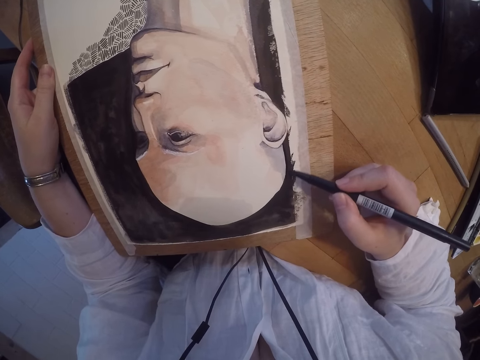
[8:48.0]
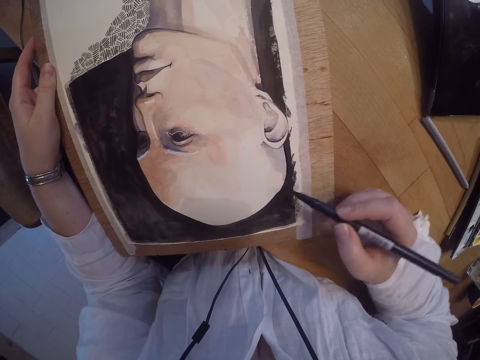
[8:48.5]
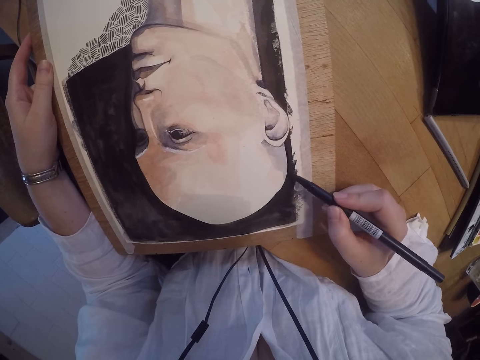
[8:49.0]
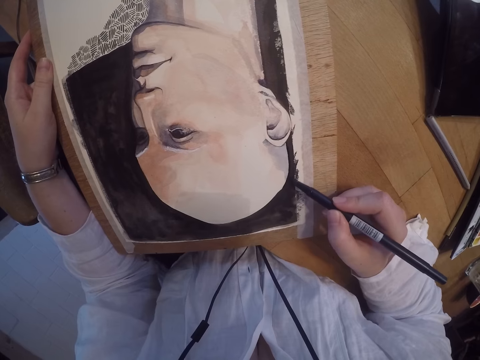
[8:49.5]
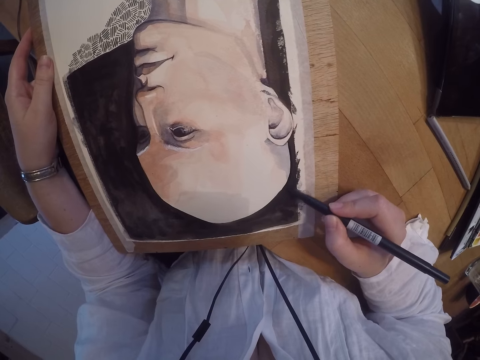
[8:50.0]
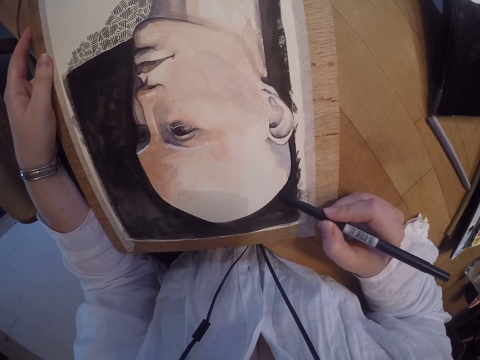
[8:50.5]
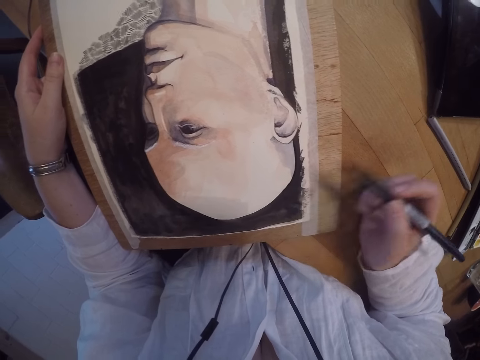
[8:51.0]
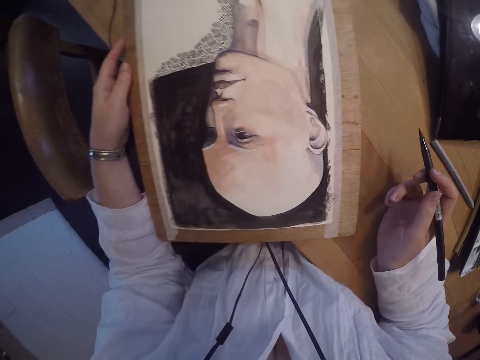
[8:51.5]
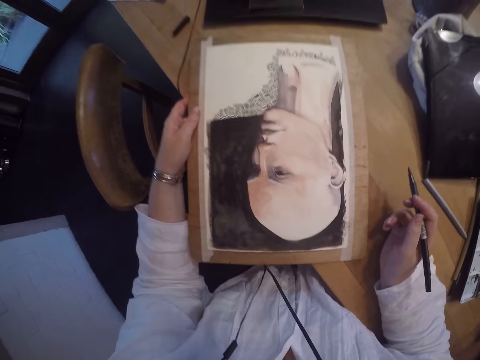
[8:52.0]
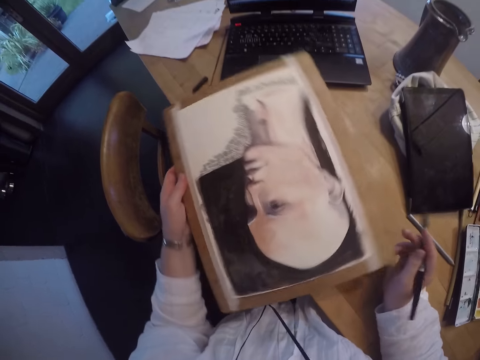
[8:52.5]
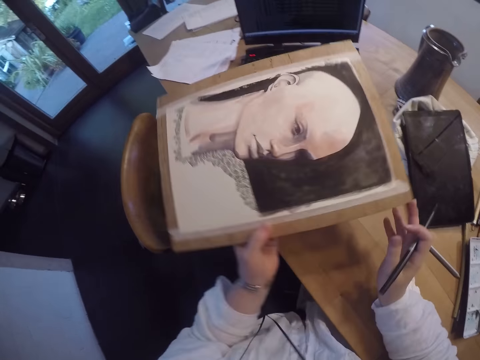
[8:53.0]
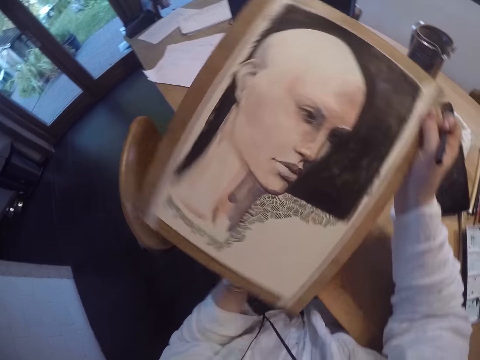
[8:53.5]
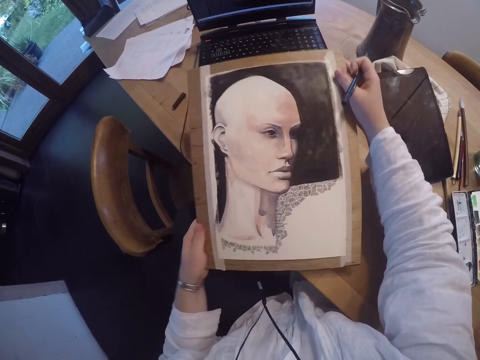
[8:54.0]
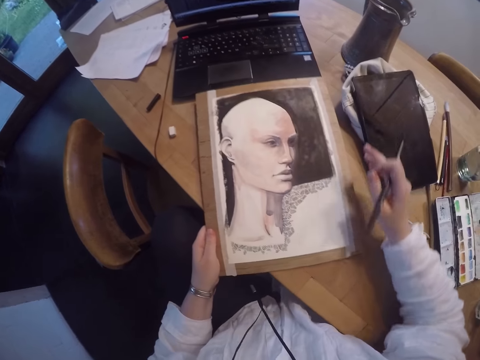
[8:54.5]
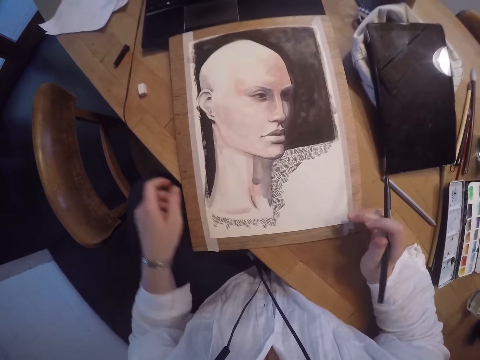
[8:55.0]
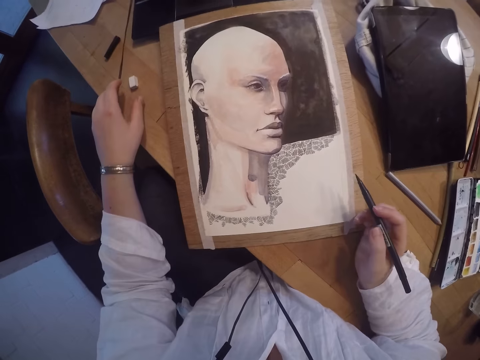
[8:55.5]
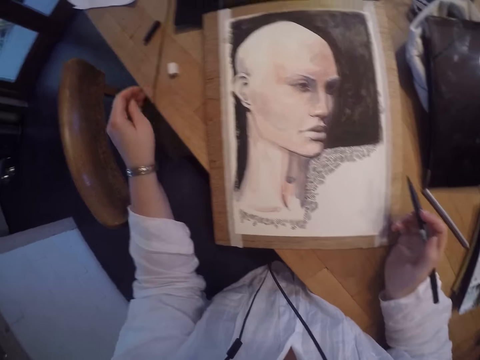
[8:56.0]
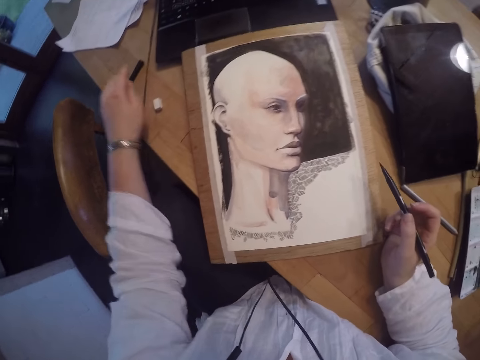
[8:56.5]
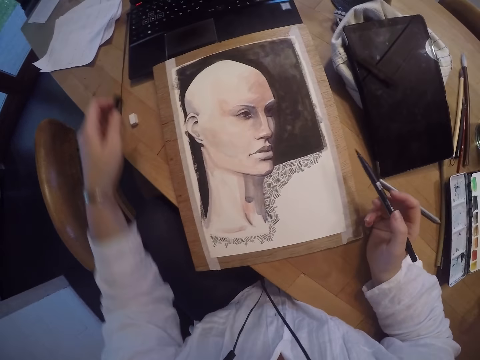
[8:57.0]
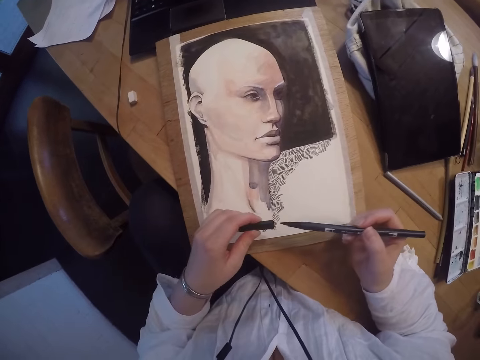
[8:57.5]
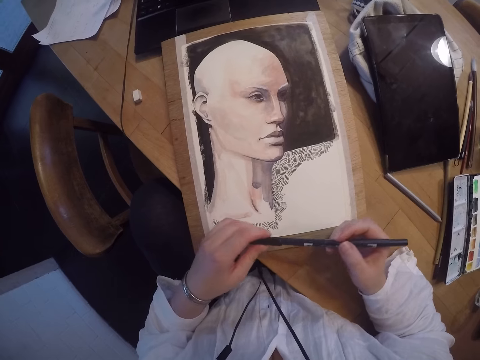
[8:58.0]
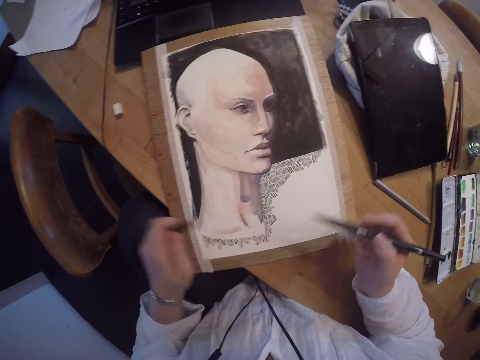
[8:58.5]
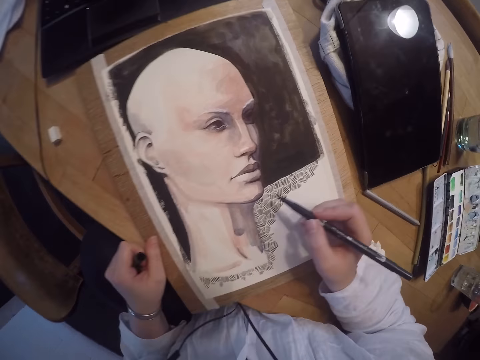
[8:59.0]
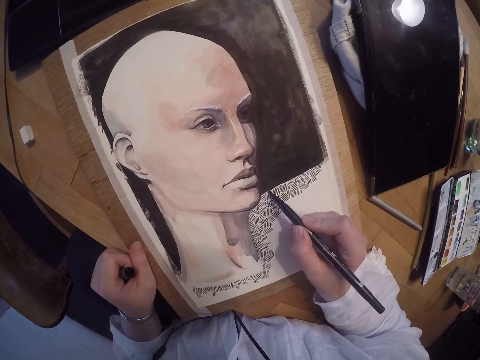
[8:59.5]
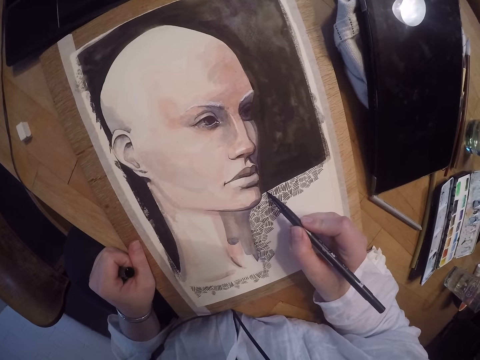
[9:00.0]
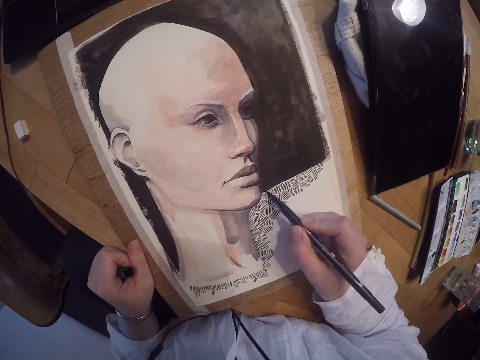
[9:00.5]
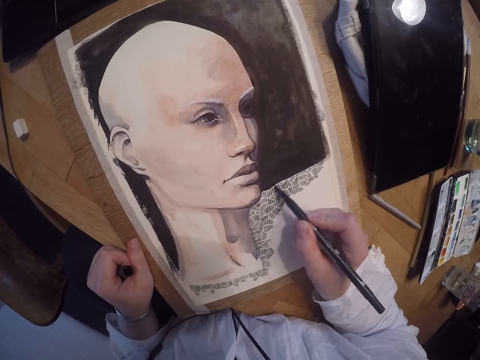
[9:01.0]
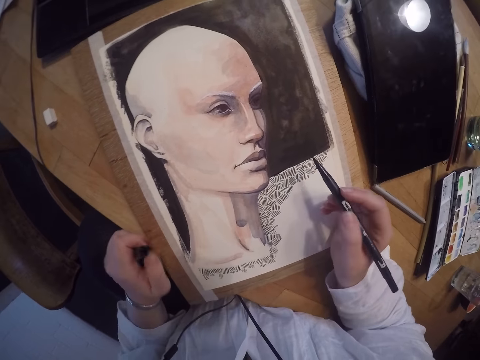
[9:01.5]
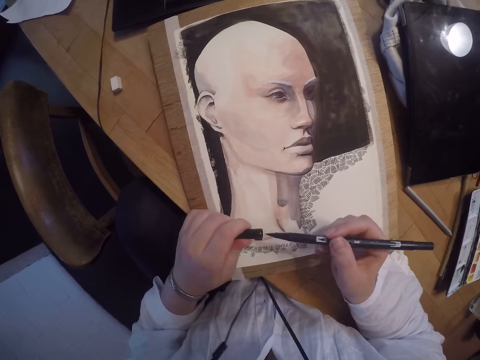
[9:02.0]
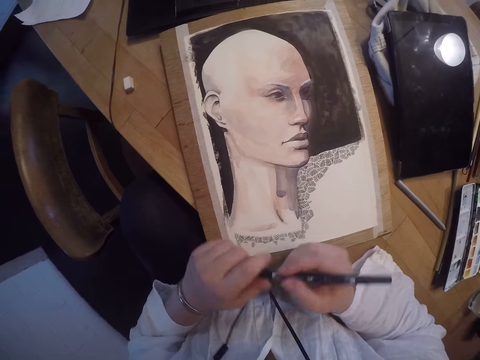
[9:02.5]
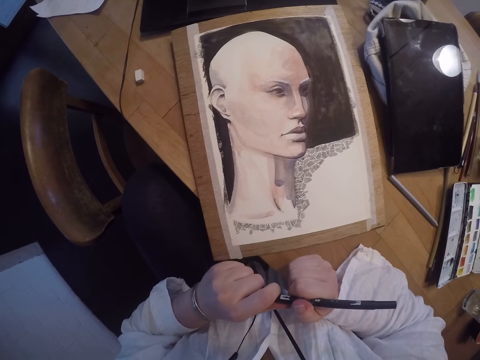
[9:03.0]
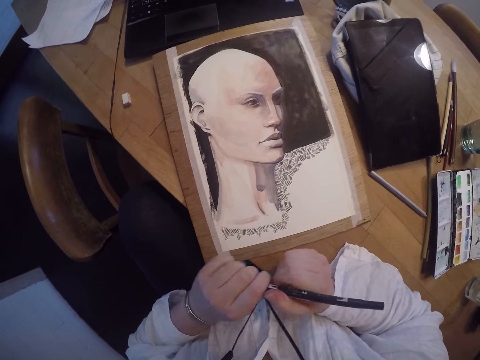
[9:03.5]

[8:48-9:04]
The camera wearer lifts a pen. They lift a painting. They turn the painting around. They place the painting on the table. They pick the cover of the paint pen, or pen cap. They put the pen cap in the pen. They attempt covering the paint pen with the cover. They remove the pen cap from the pen. They continue shading parts of the painting. They move the painting. They lift the pen. They attempt covering the paint pen with the cover.

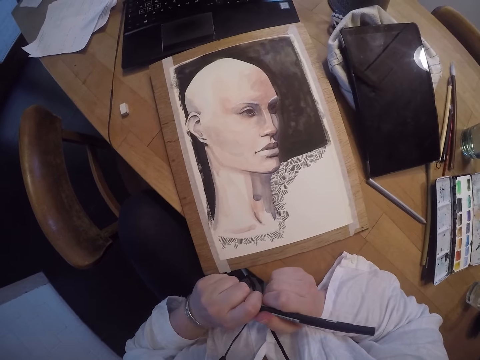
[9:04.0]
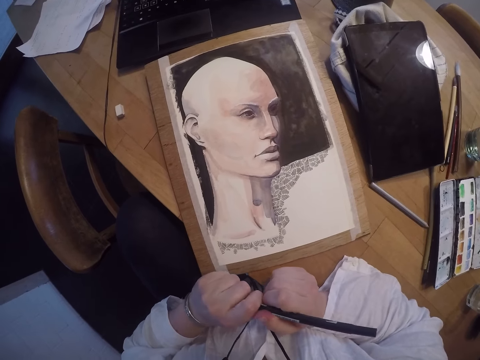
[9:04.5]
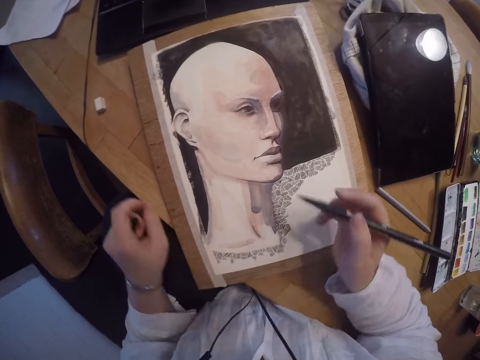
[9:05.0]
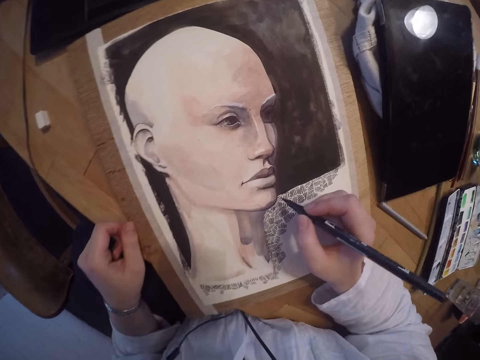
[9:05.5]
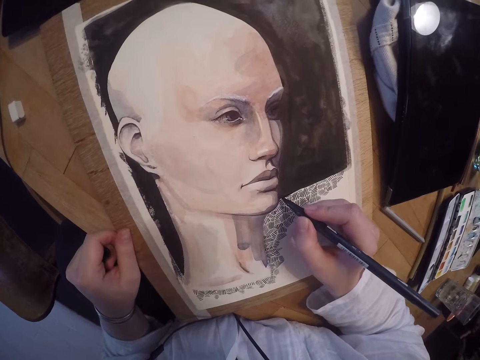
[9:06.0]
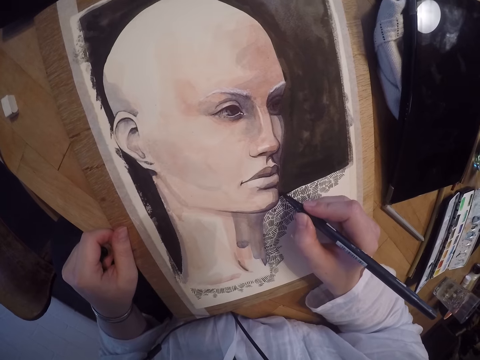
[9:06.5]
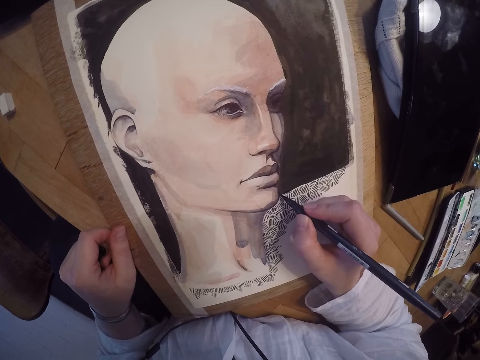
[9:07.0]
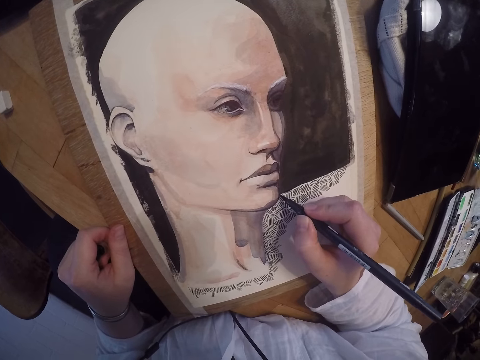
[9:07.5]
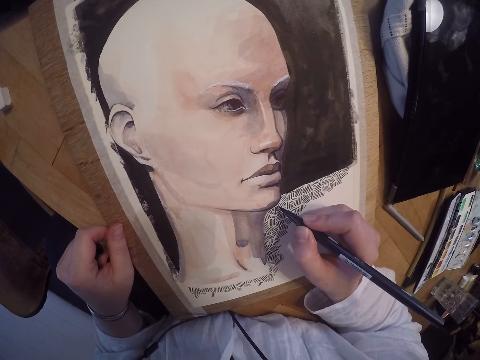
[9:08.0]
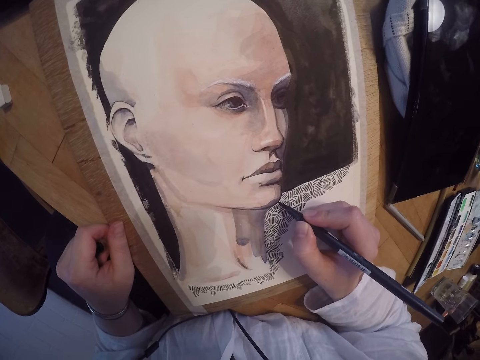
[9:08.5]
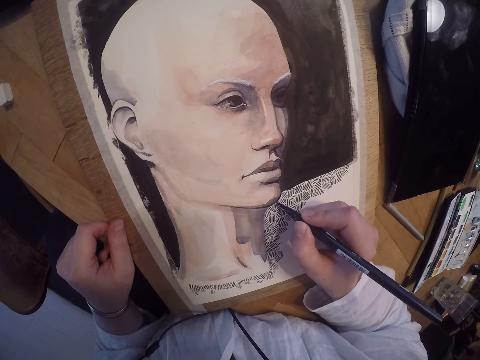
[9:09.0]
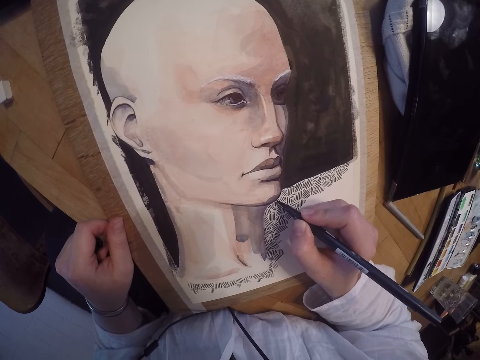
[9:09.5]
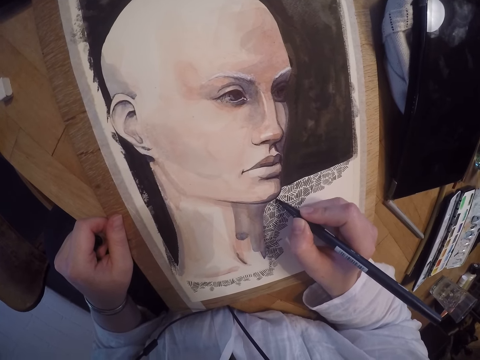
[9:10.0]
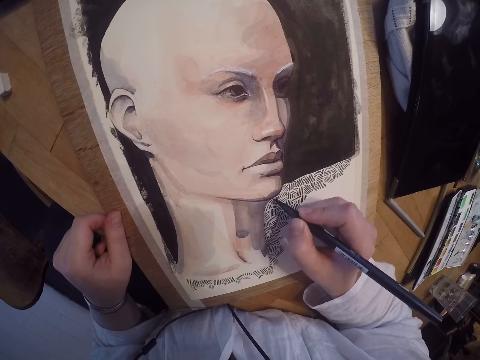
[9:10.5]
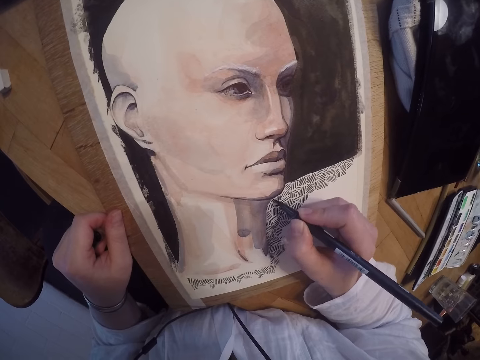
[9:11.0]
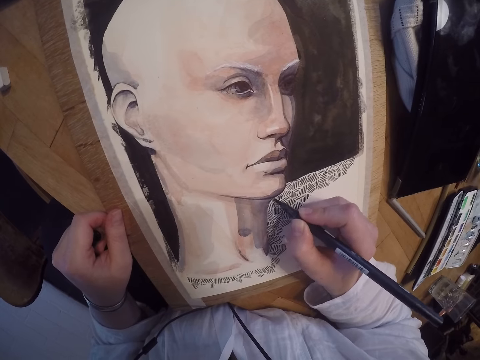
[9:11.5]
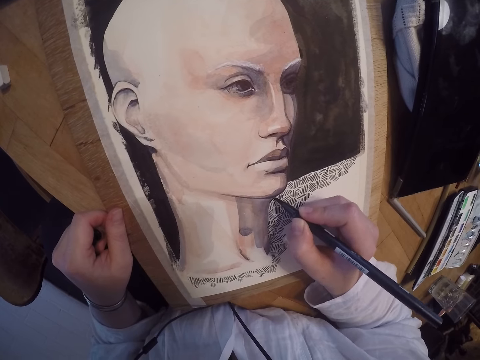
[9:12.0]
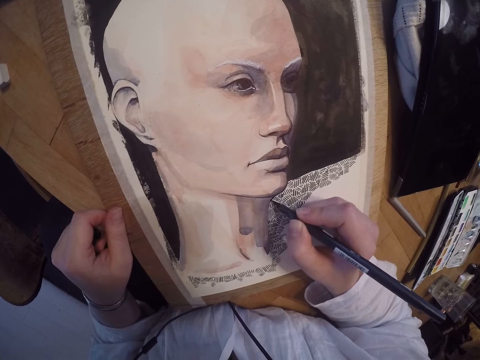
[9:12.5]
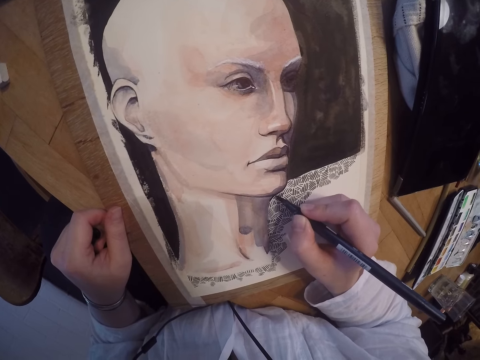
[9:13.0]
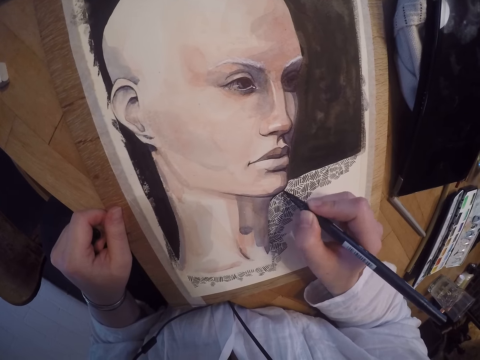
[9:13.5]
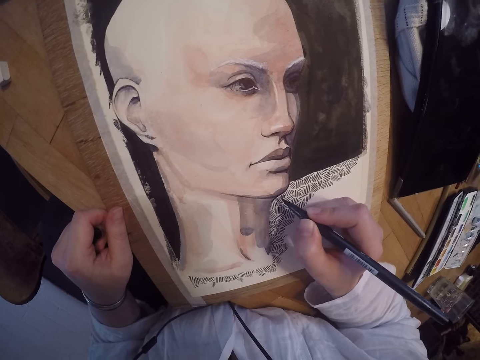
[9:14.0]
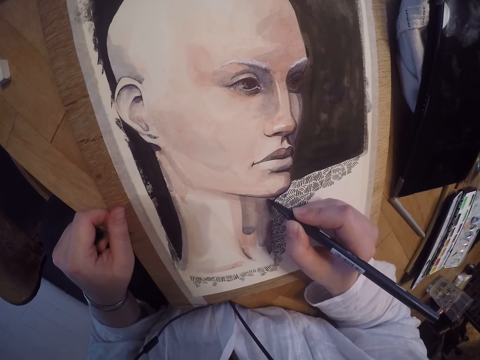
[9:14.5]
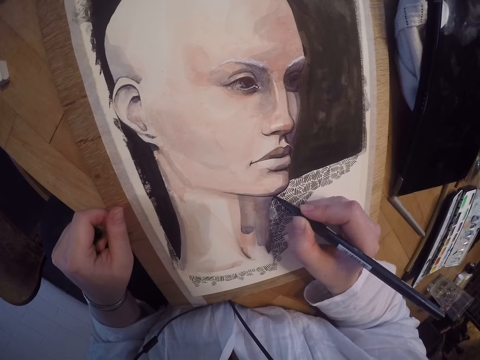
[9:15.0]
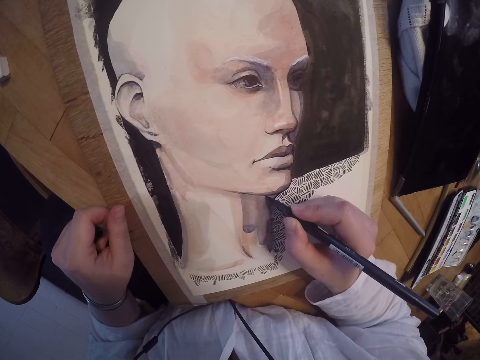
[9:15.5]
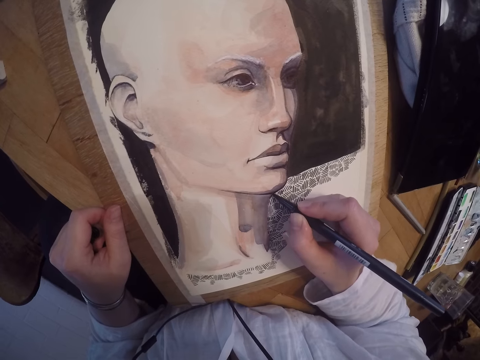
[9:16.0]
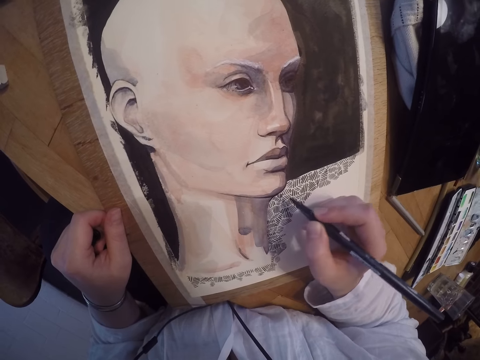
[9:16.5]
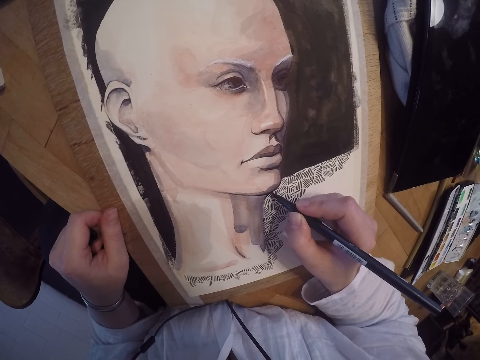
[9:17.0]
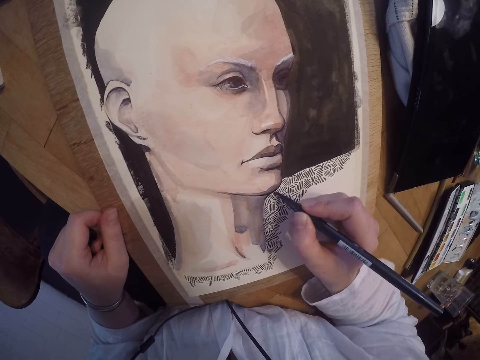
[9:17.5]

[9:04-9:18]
The camera wearer removes a pen from the pen cap. They draw on the painting and place a hand on the painting.
